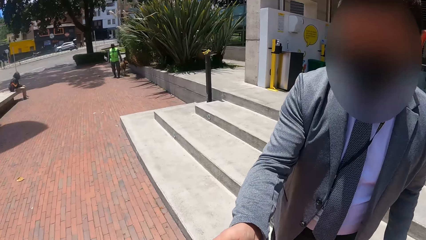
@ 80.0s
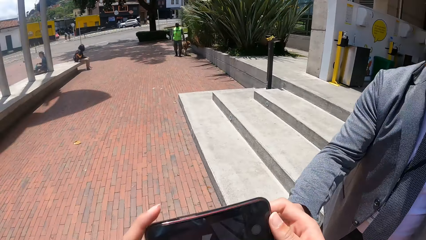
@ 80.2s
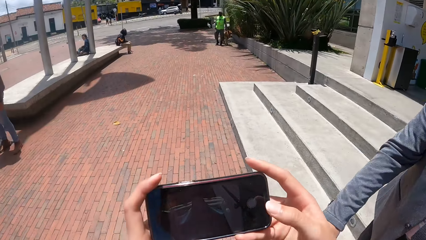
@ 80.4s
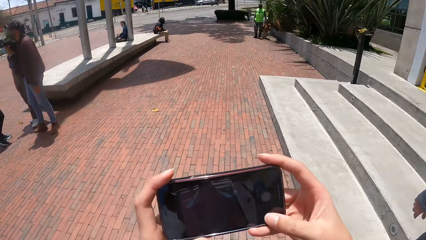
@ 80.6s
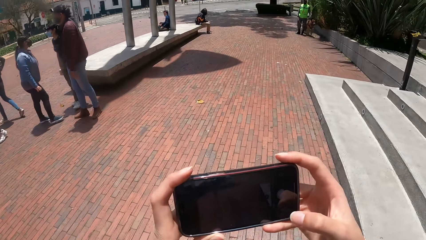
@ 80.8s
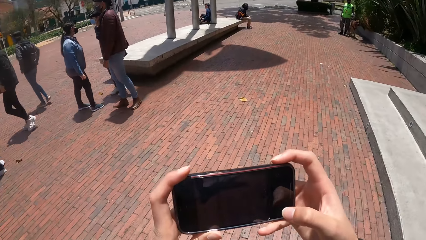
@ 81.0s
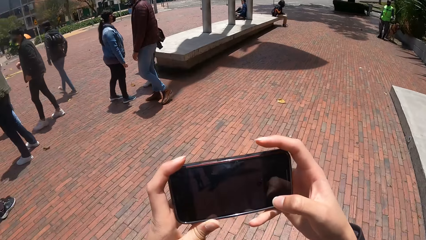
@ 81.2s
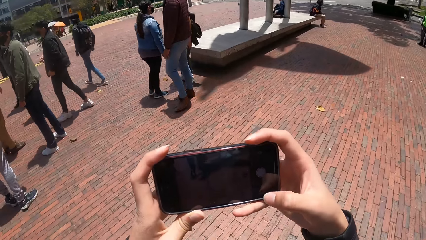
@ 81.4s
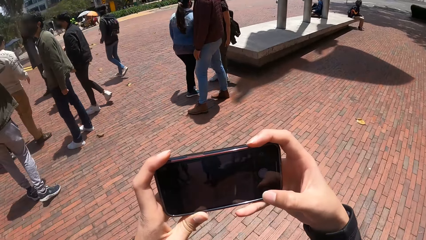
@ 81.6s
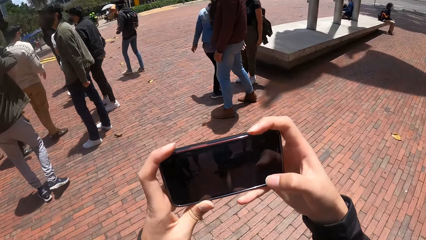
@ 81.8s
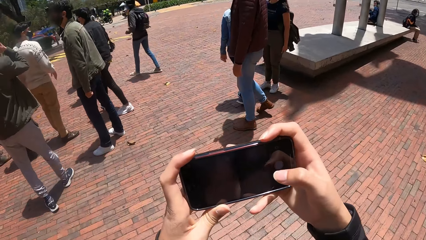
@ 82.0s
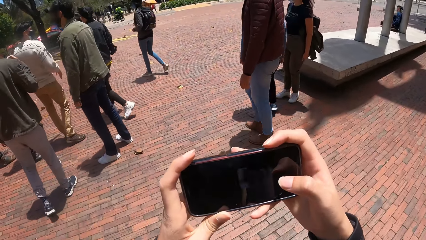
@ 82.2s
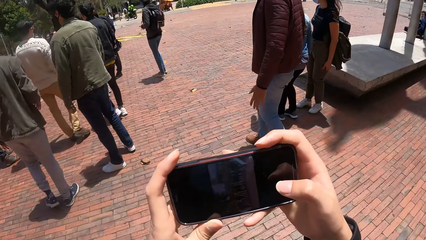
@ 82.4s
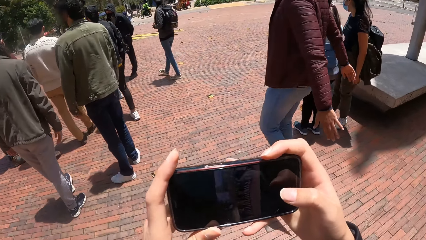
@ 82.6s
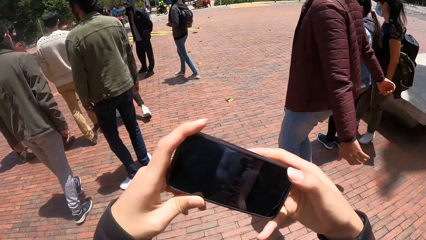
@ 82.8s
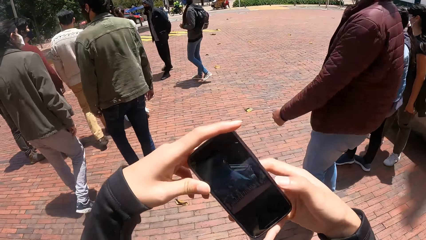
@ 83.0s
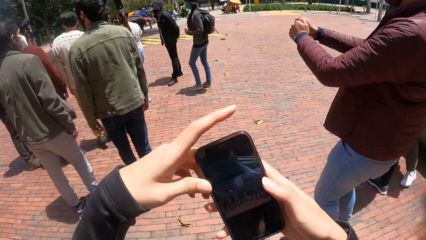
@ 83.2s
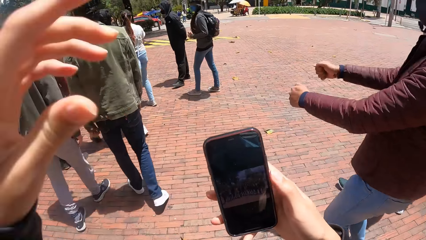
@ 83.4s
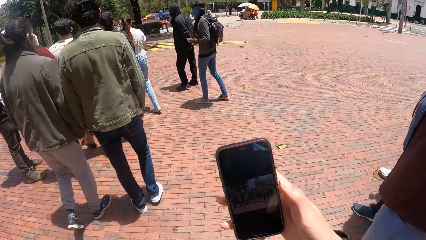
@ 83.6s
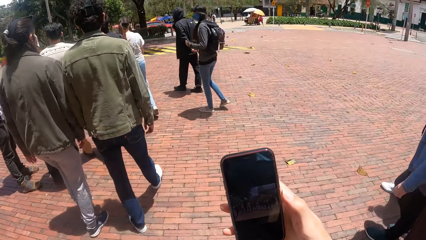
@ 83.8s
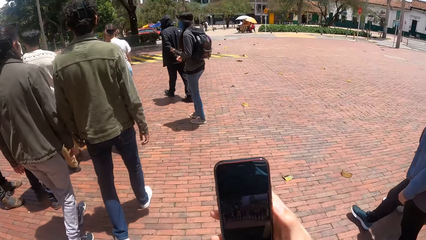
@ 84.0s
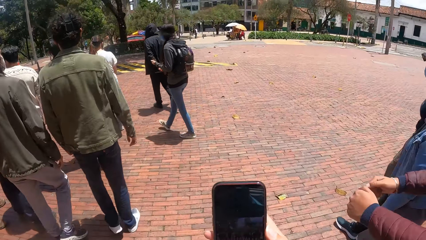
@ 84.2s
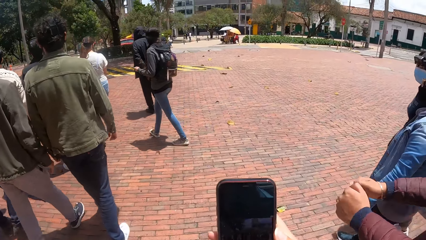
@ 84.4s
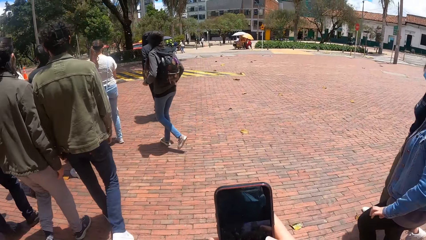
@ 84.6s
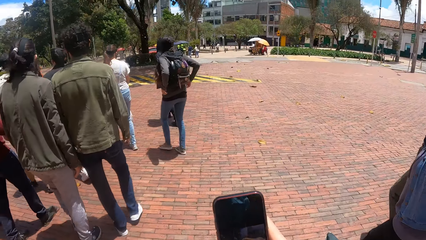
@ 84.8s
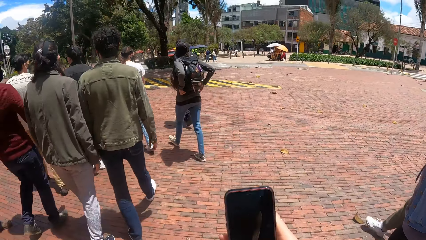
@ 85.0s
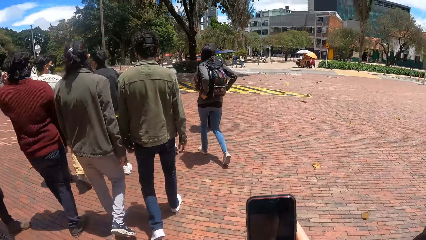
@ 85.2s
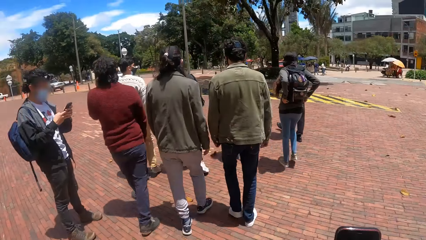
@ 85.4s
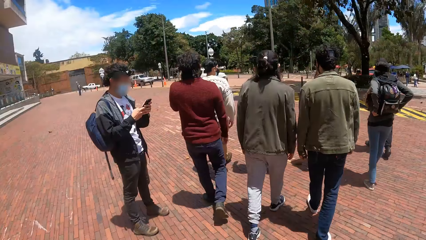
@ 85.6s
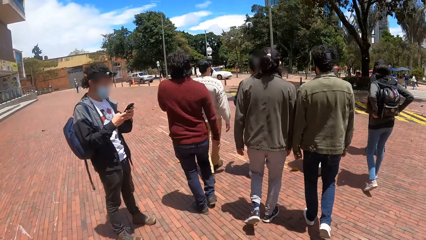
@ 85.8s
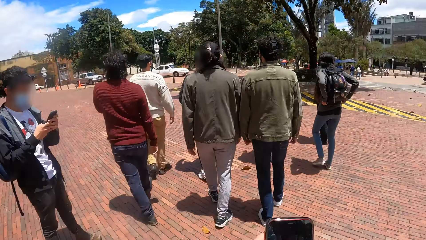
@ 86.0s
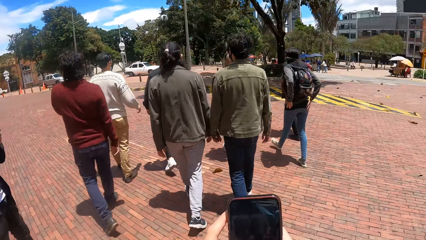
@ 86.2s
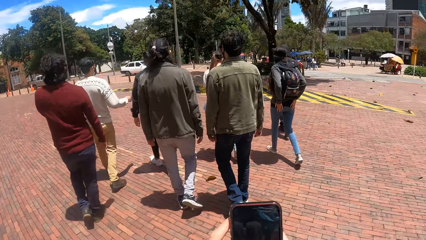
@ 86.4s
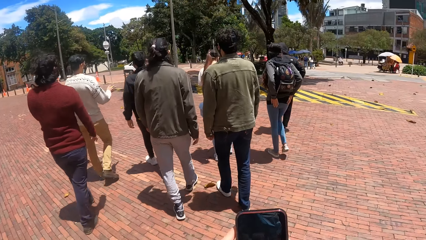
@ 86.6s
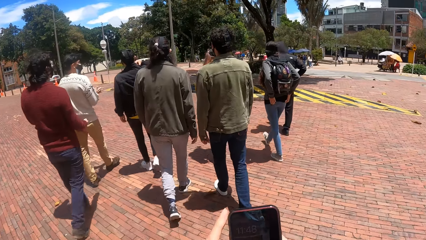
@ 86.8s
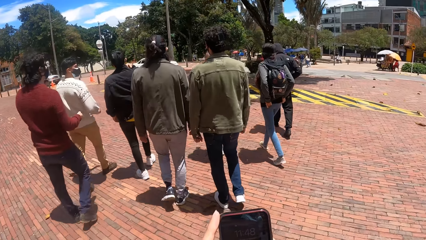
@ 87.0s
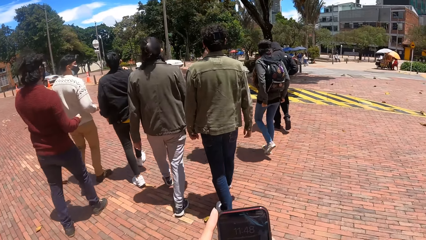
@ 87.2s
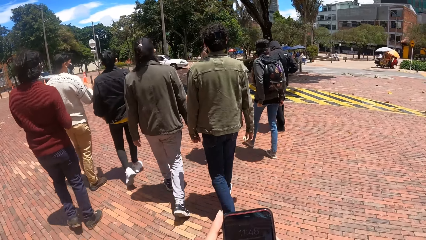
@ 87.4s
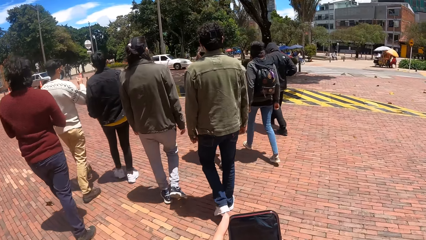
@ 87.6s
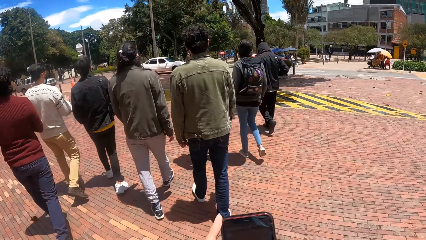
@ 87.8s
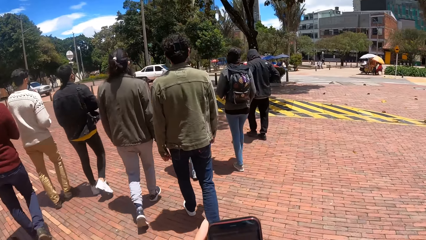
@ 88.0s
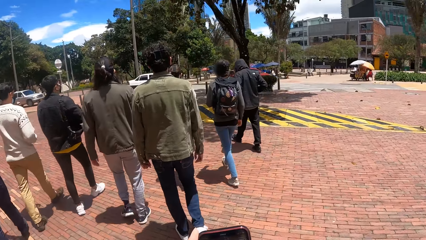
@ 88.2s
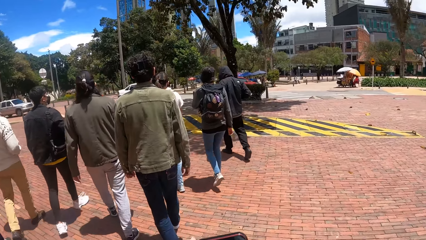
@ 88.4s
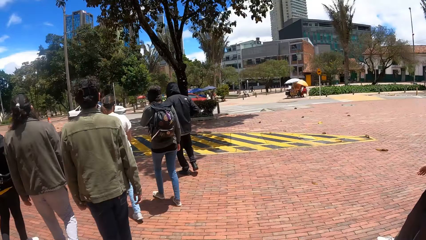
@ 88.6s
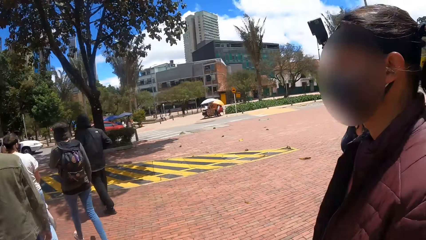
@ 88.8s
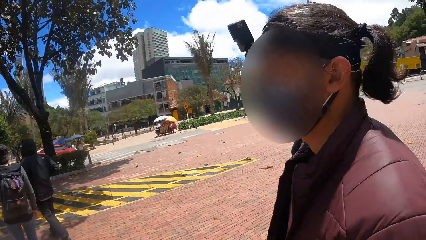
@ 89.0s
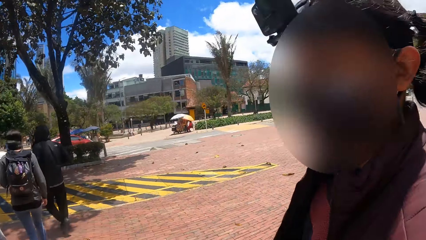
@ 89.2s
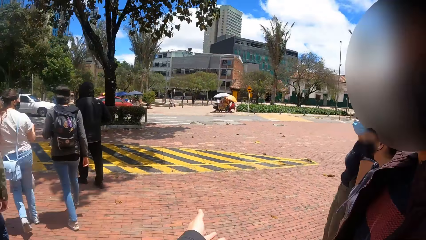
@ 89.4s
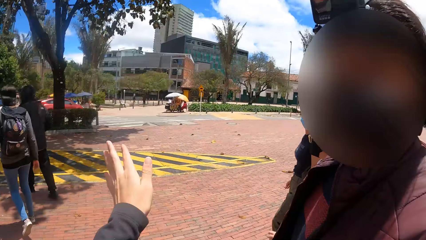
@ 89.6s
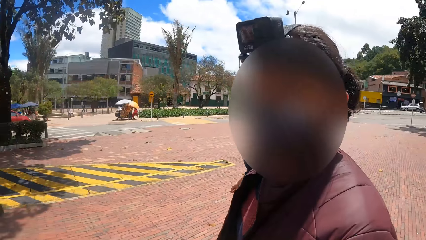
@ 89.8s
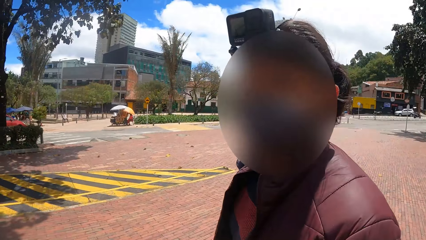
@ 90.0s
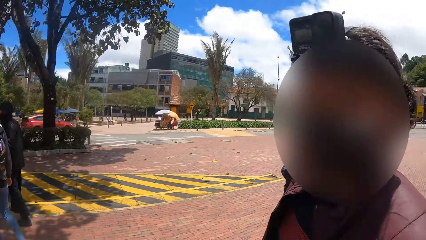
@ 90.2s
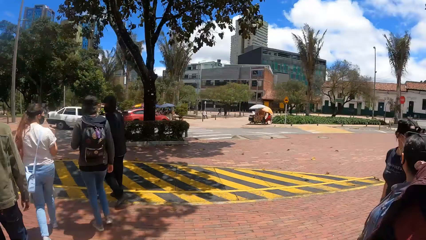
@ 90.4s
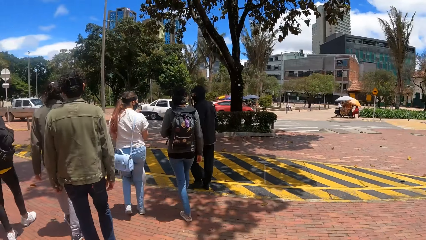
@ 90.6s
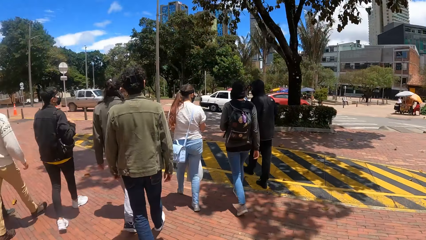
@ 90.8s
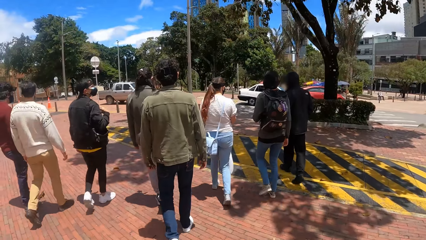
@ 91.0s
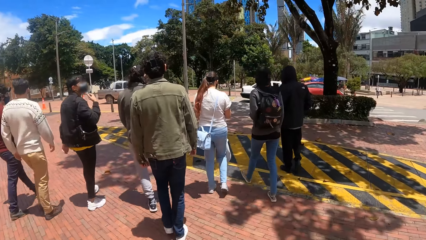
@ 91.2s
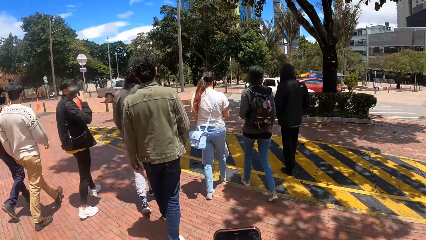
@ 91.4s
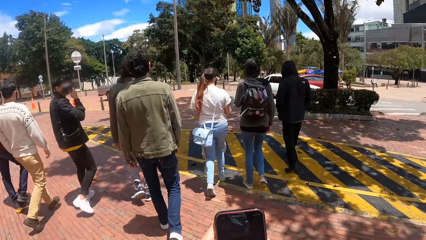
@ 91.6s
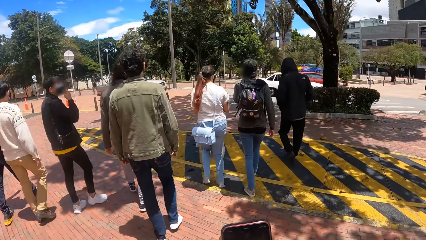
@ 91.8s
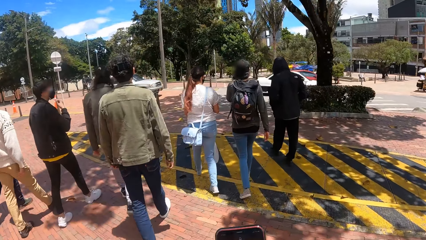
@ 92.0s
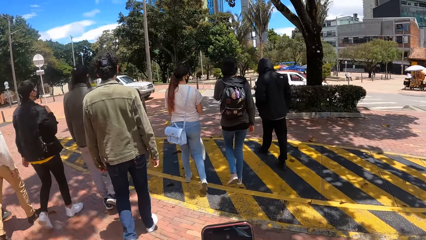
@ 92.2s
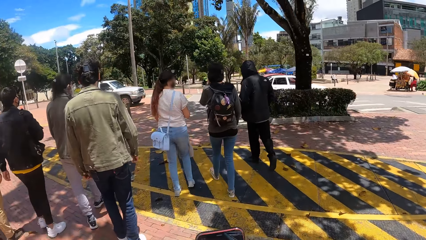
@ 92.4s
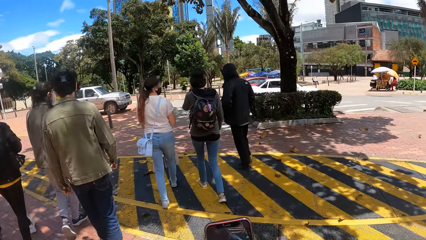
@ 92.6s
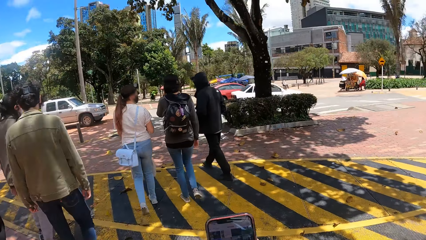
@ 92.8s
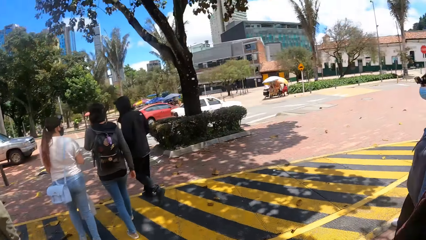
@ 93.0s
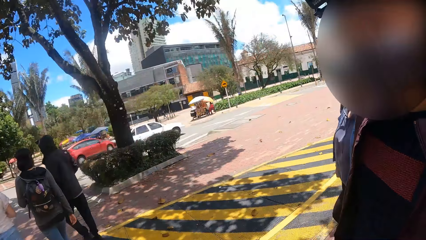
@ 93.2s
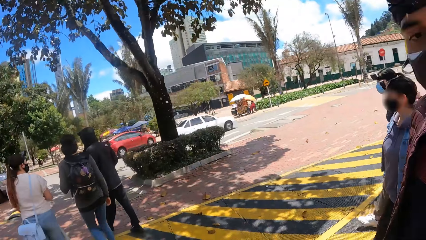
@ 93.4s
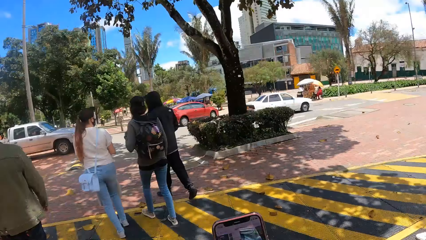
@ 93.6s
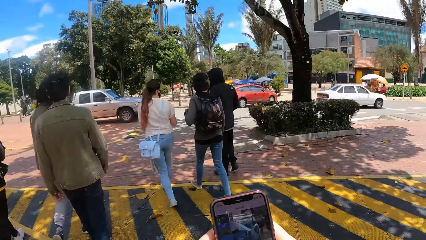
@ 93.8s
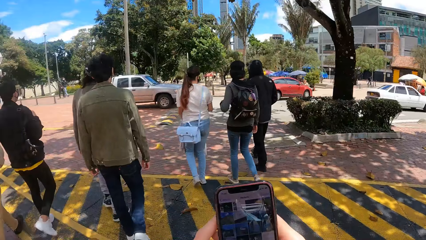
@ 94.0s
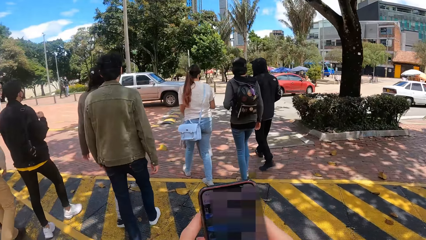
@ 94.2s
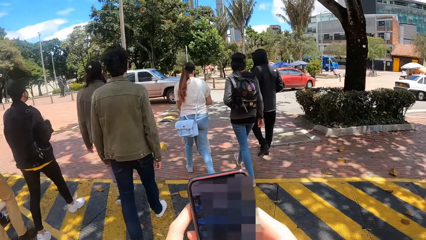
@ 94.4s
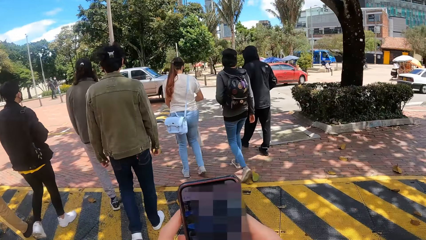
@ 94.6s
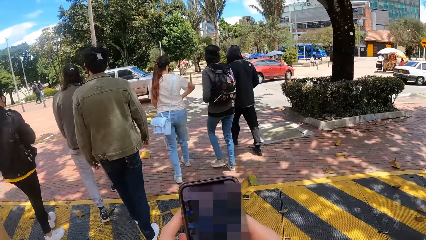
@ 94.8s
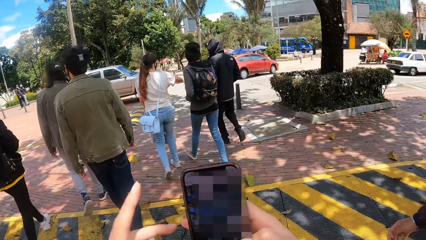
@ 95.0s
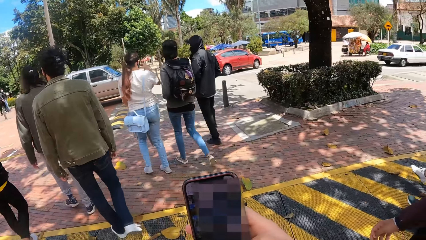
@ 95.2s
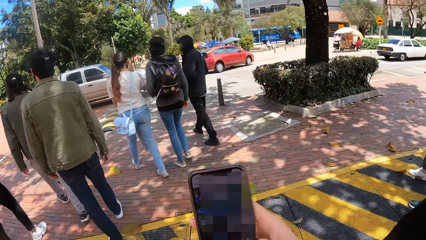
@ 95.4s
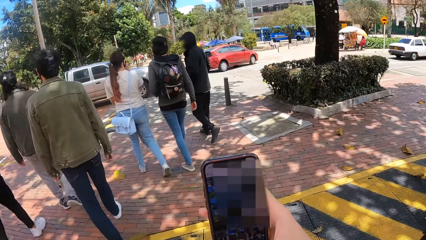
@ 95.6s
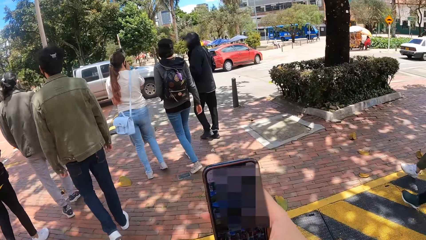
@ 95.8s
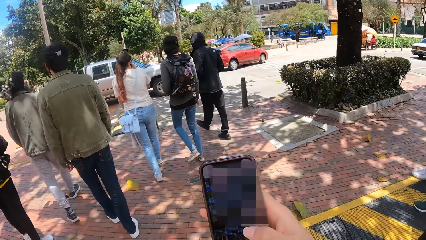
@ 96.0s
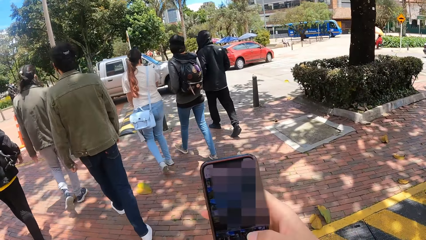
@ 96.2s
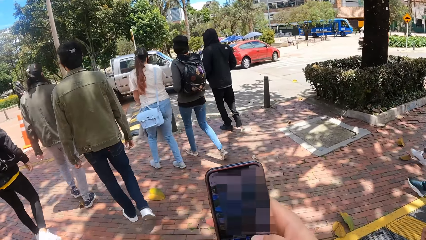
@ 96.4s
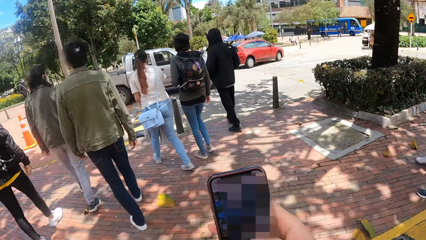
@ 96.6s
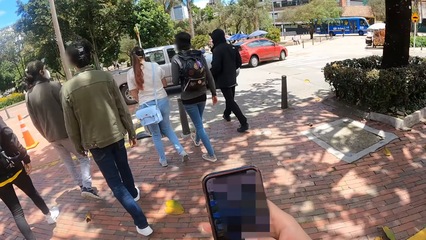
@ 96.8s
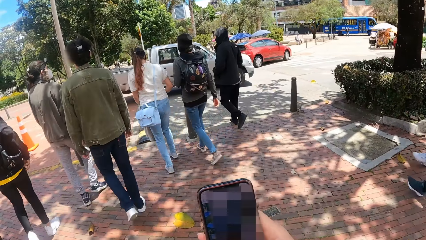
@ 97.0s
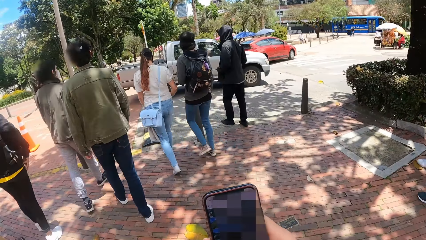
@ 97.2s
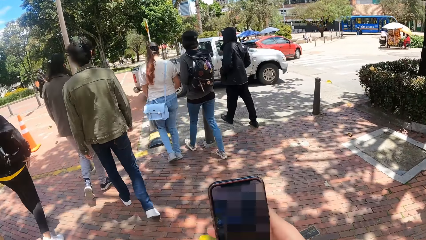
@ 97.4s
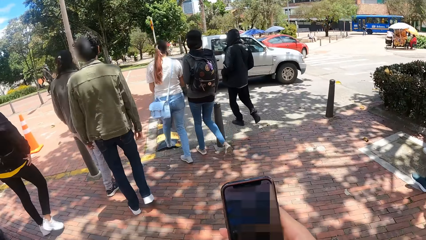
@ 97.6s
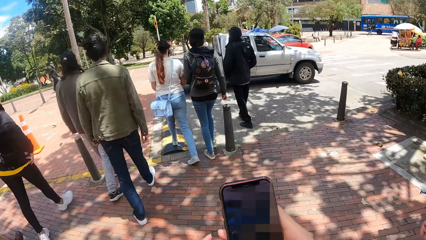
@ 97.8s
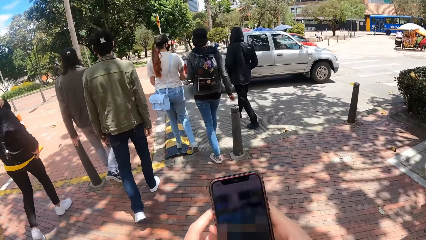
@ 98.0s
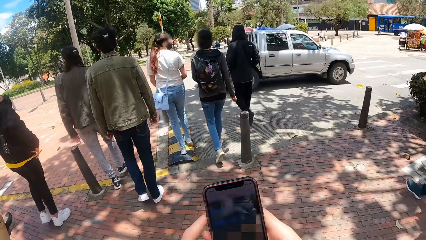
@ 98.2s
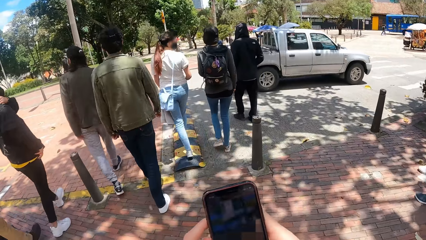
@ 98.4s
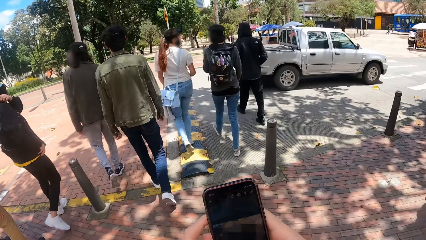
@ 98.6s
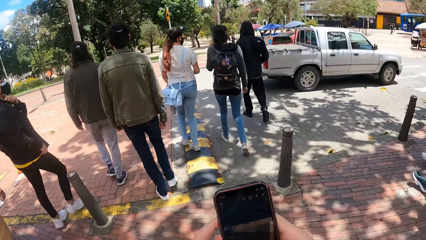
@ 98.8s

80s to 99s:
The camera wearer picks up the phone from a man. They take a photo with the phone, look around, and walk around. They look around. They operate the phone. They interact with a woman. They look around. They operate the phone.
